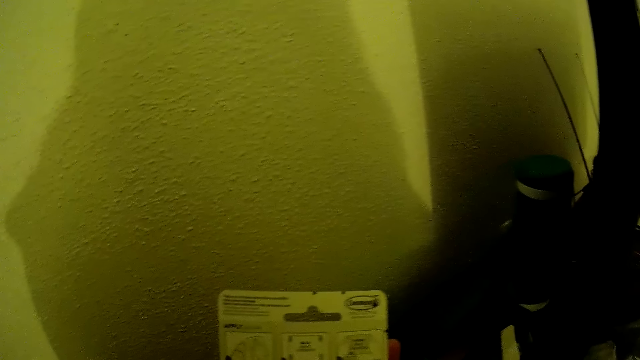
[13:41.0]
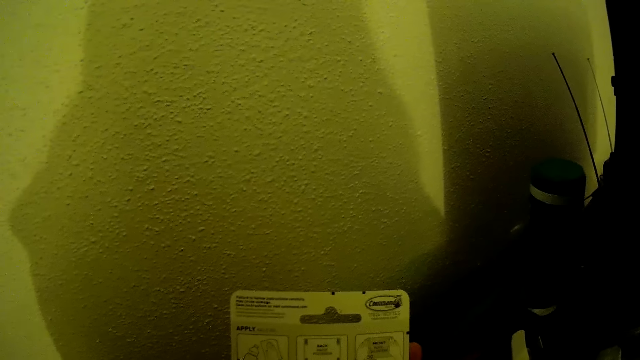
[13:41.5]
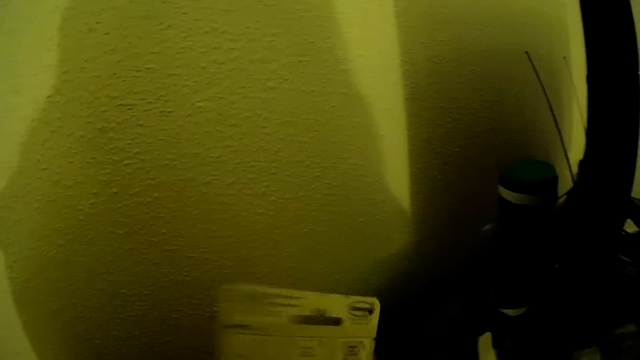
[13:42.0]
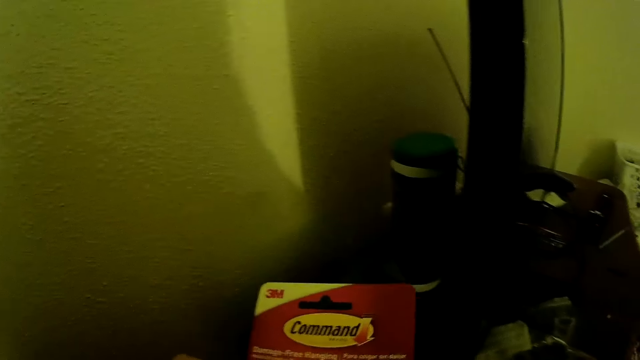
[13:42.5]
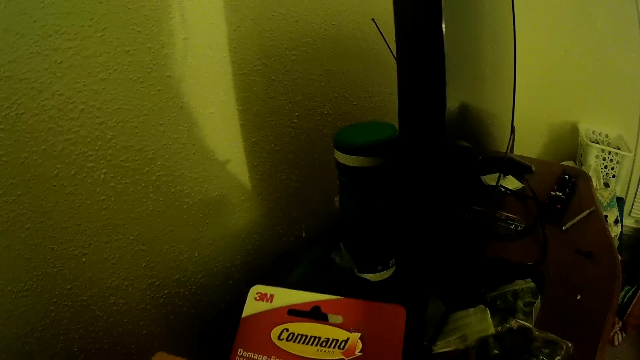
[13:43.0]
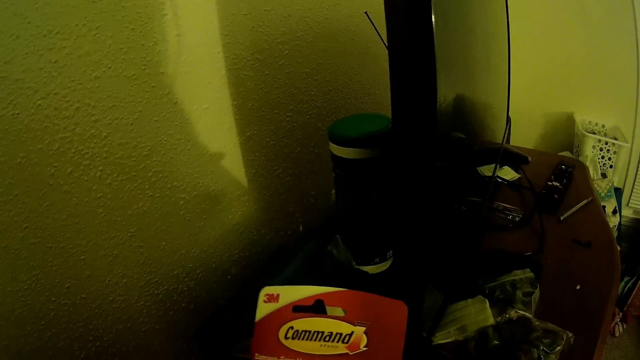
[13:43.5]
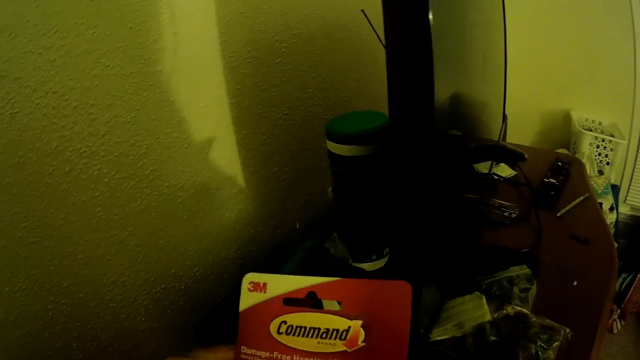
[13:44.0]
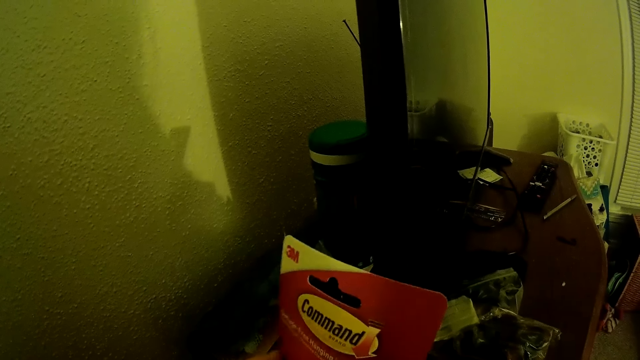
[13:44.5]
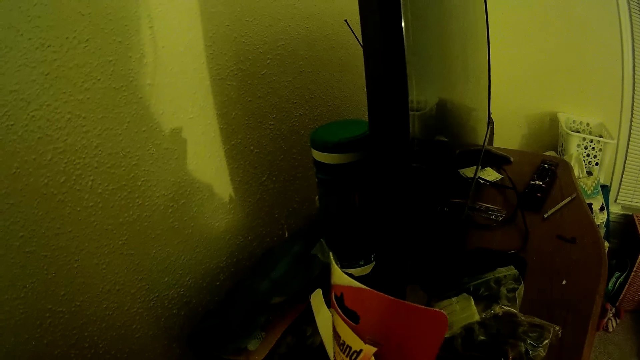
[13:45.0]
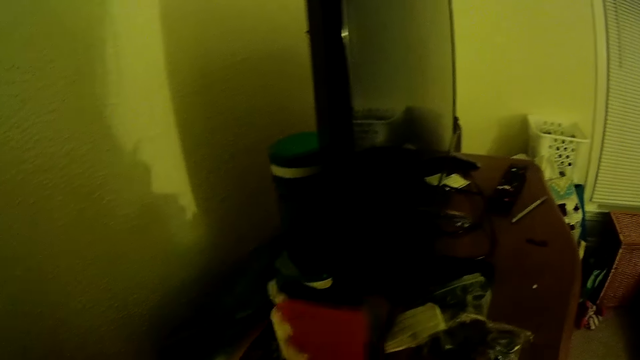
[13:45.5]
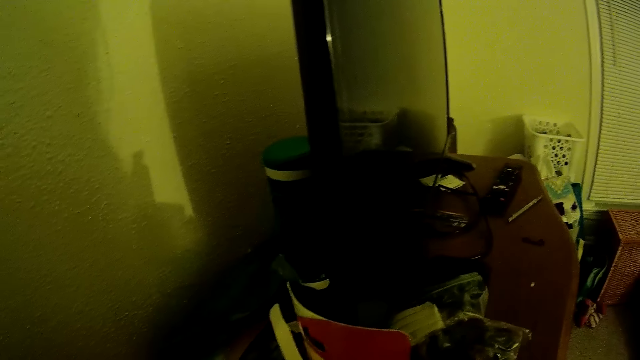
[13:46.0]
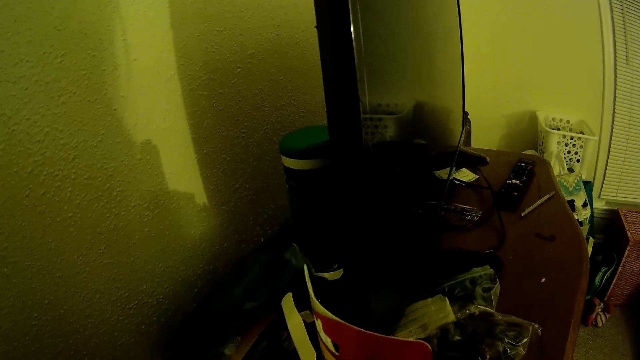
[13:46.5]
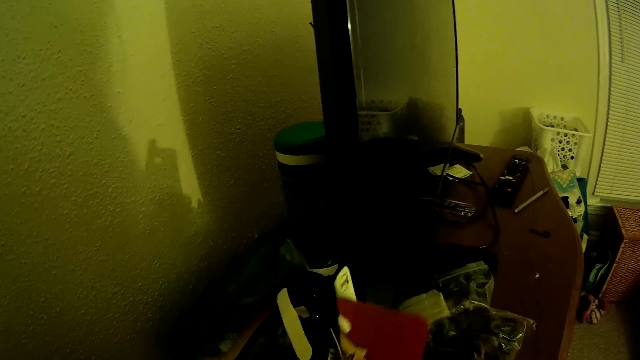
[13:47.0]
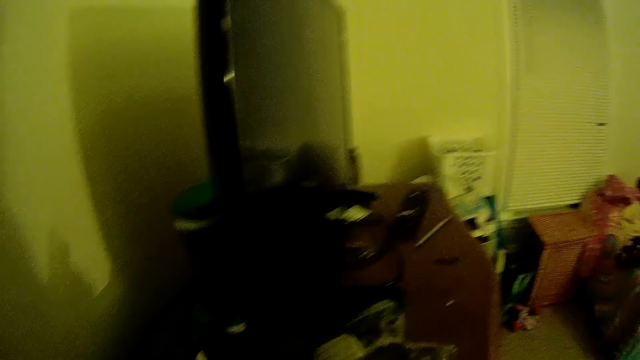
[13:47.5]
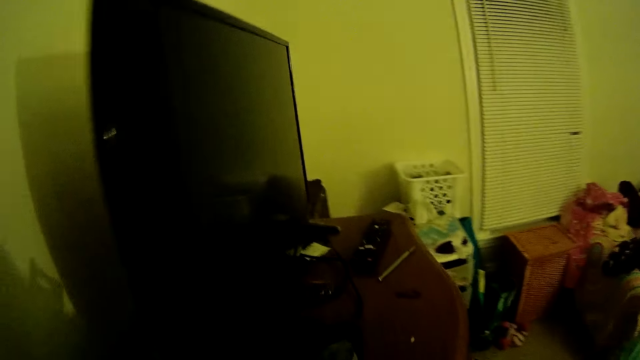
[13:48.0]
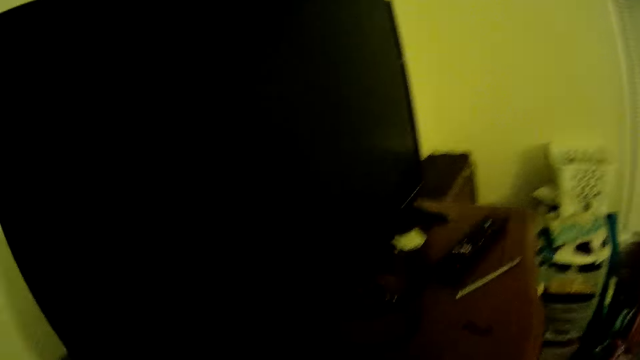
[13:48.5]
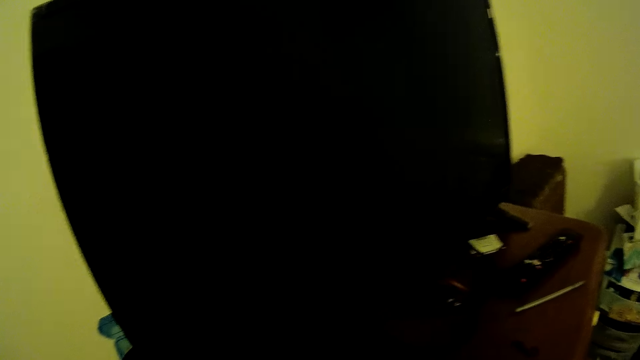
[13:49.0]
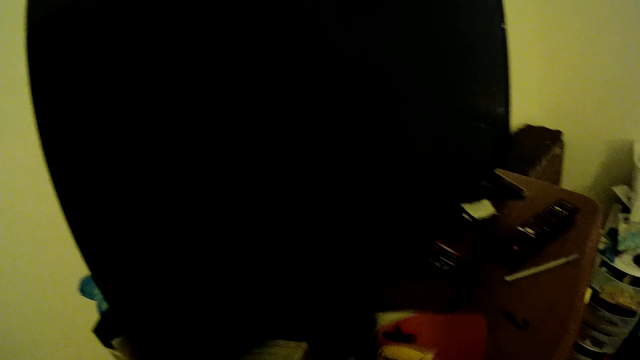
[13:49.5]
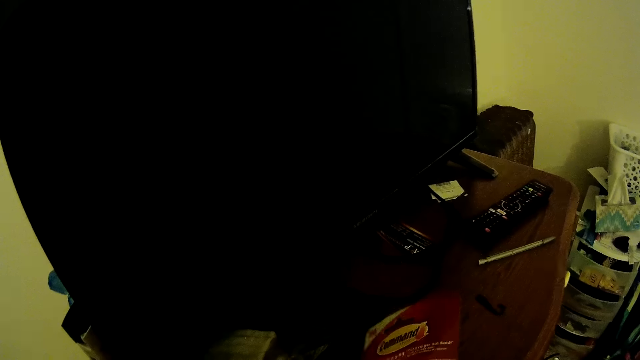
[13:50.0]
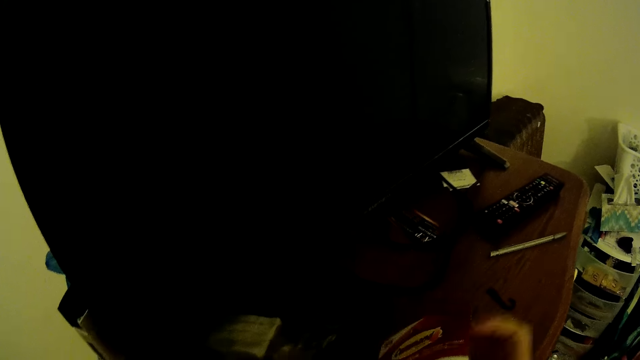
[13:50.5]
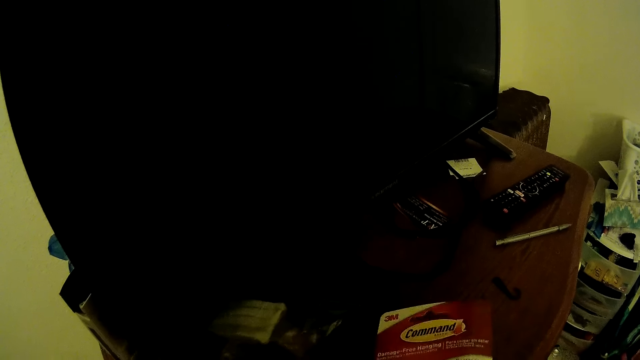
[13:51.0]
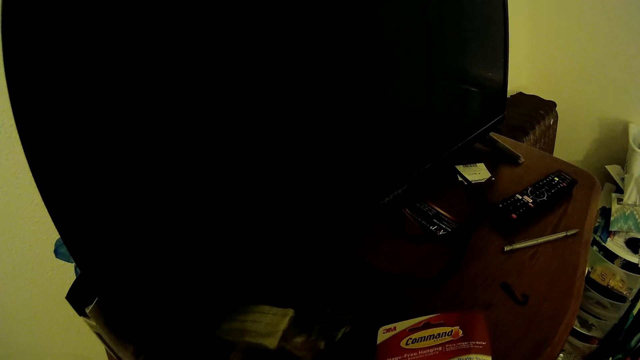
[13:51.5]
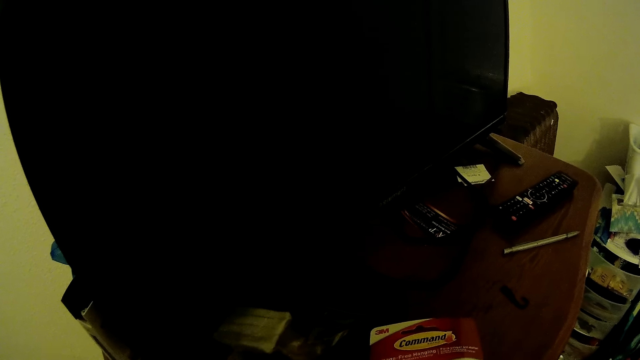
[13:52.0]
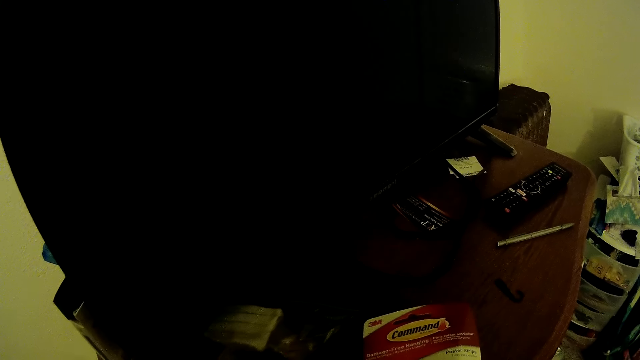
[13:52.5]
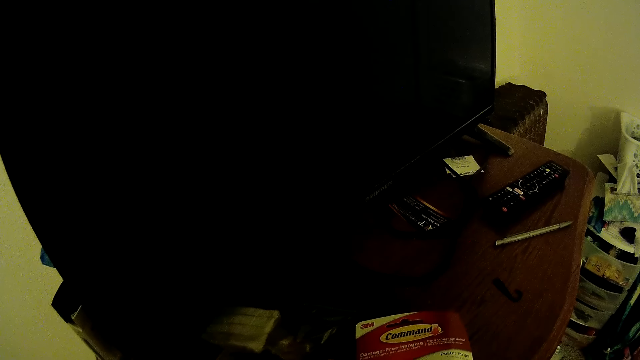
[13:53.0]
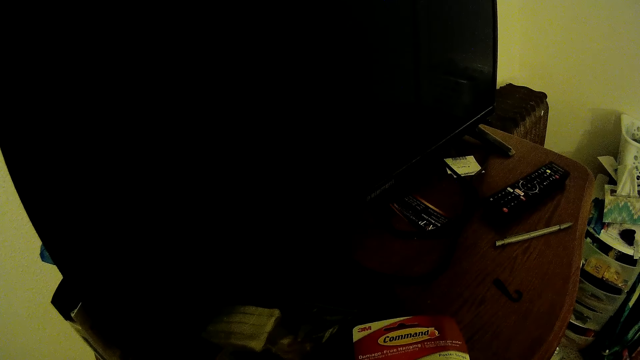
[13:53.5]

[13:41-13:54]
The camera wearer stares at the package. She folds the packet with the hands. She walks in the room. She holds the packet in the hands. She passes the pack of poster strips to her left hand. She flaps the hand. She holds the packet in the hands.

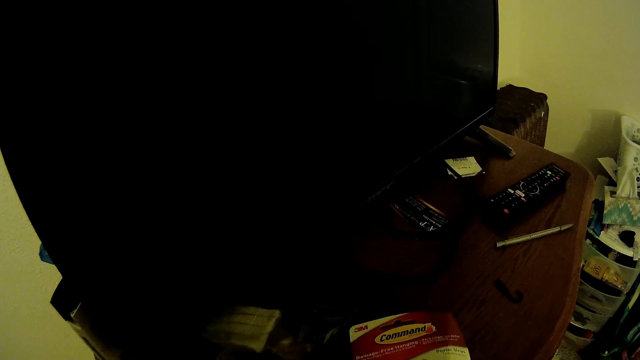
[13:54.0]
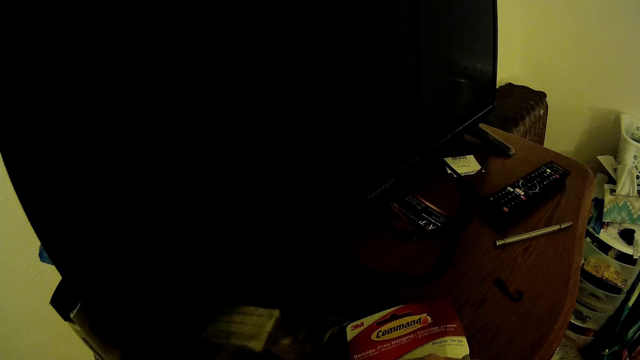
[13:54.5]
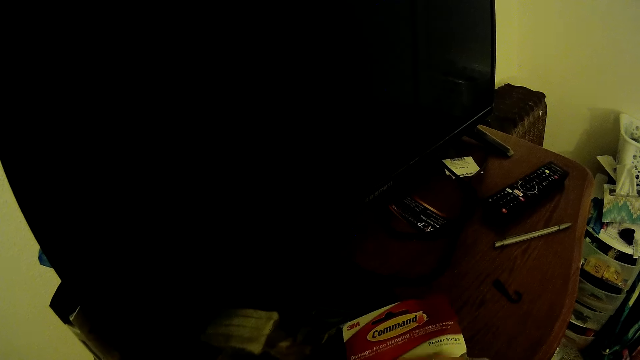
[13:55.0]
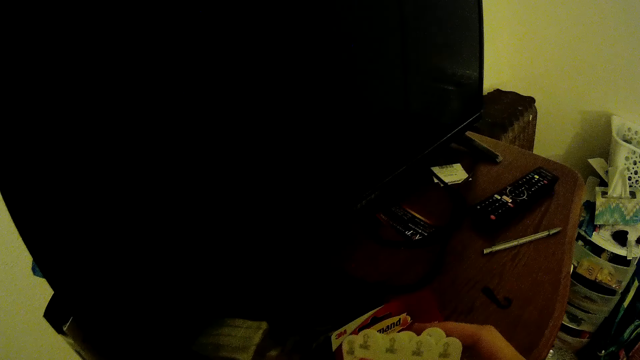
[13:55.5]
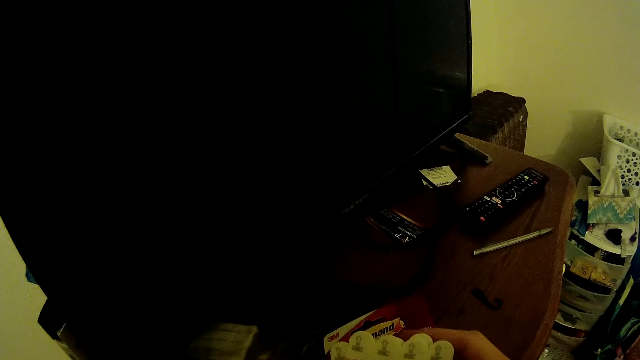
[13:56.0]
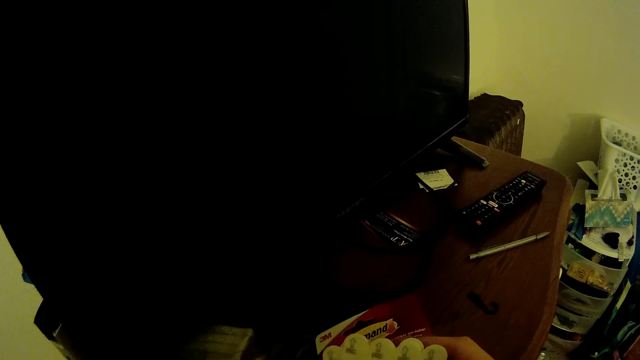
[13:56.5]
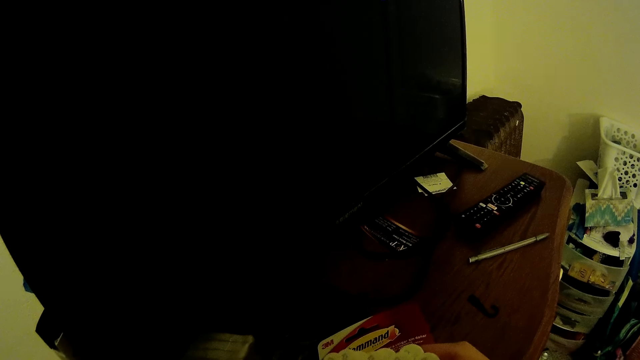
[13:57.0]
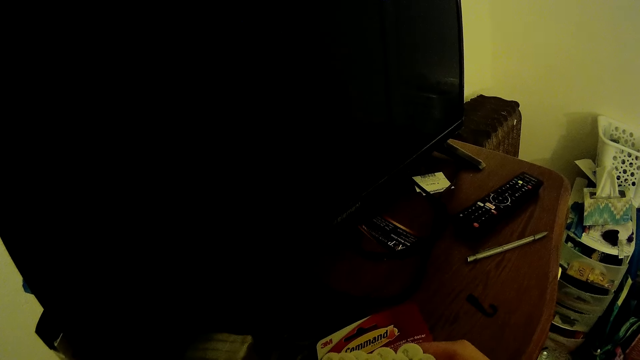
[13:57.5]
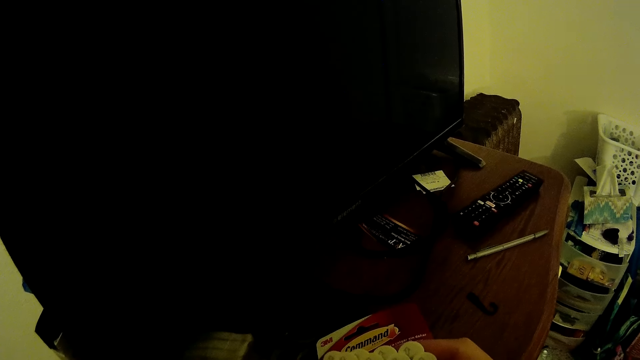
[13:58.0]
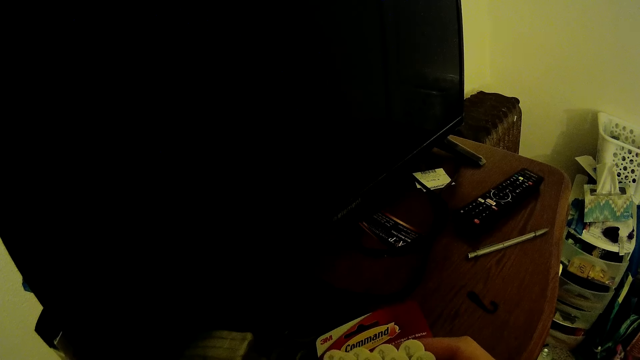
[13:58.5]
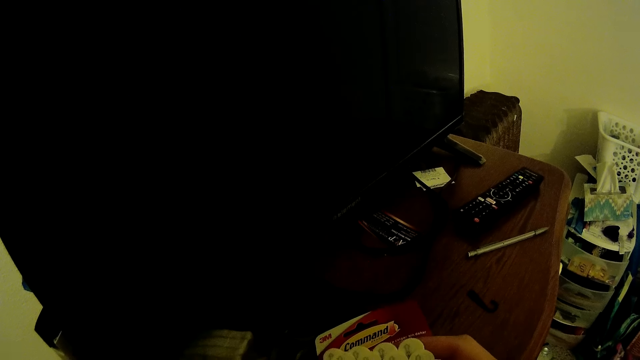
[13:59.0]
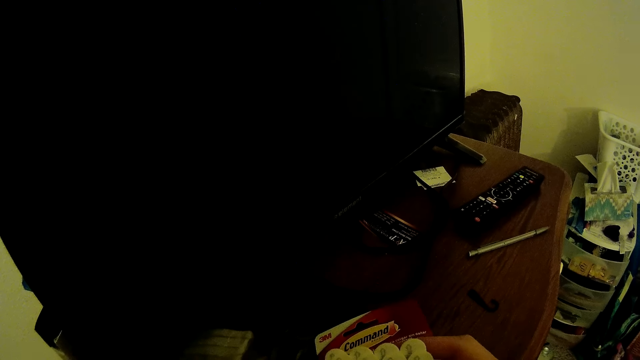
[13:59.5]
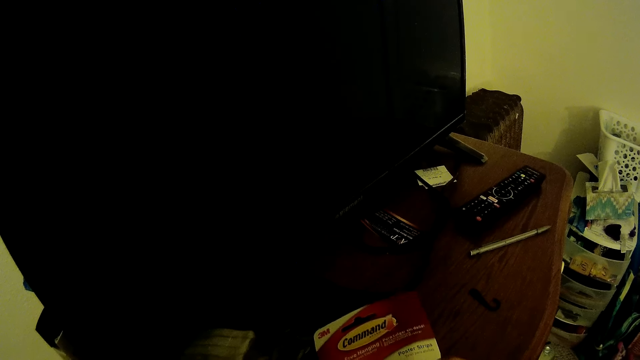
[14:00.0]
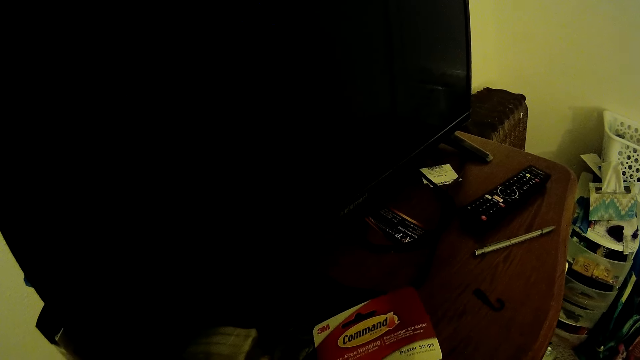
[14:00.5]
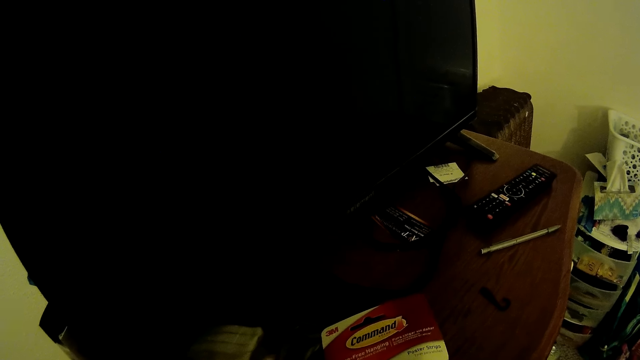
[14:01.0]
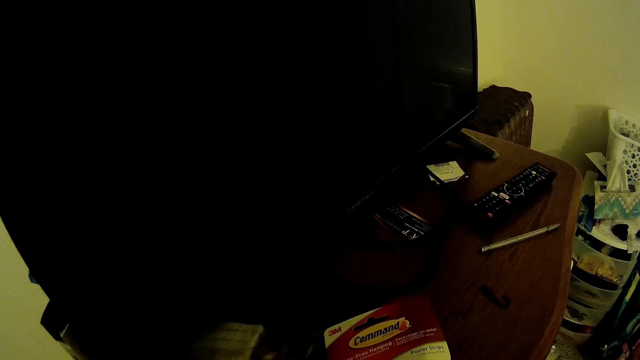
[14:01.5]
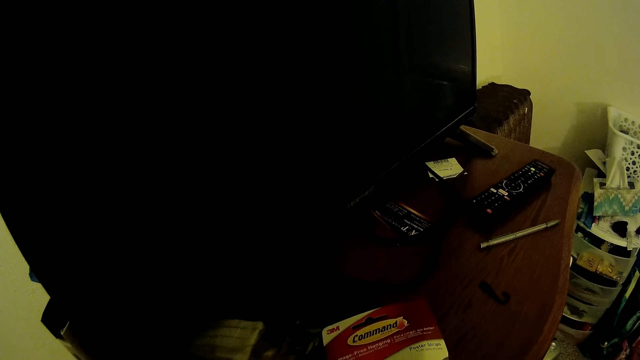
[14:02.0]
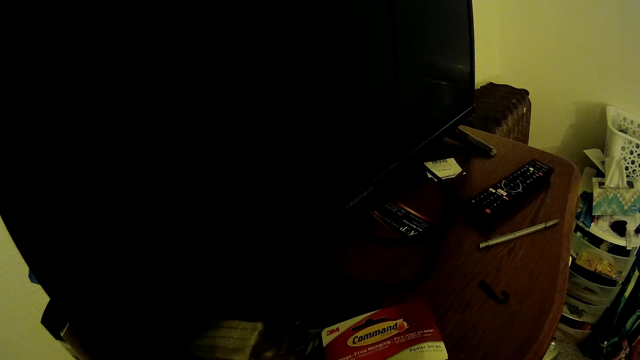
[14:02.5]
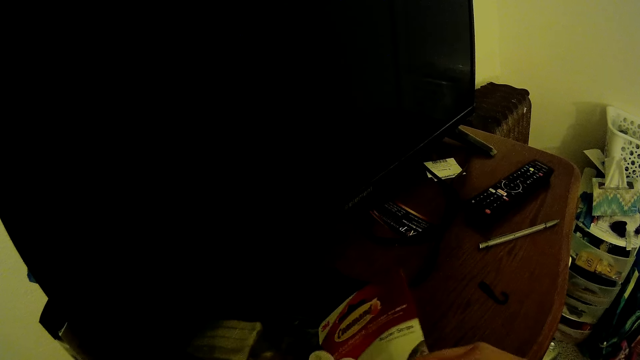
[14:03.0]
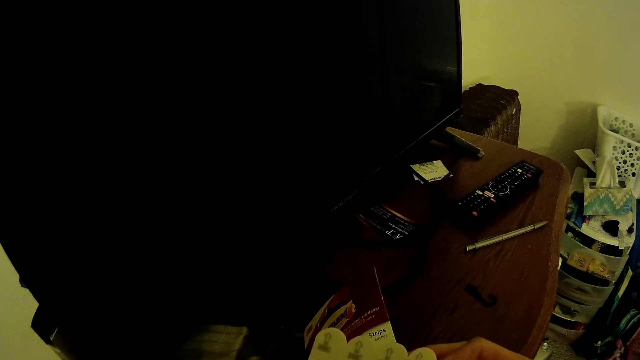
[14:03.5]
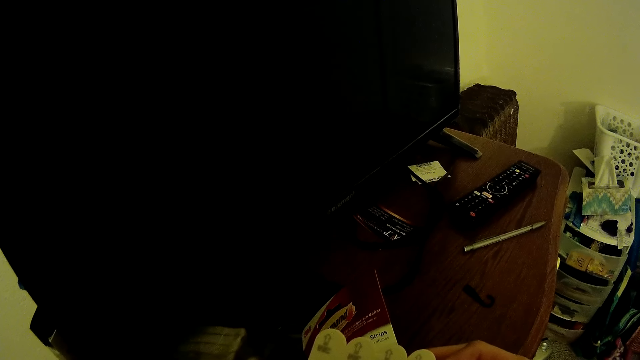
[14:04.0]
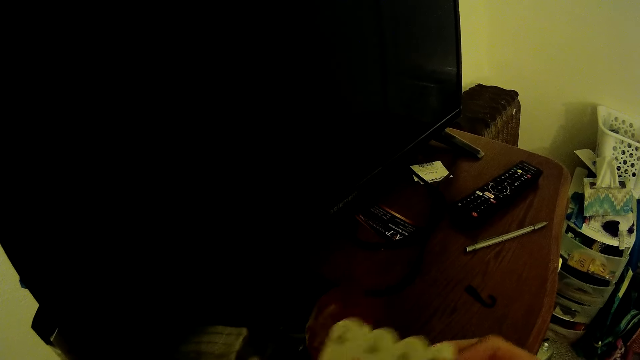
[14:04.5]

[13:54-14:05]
The camera wearer removes a poster strip or piece of paper from the pack with her right hand. She reads the instruction on the paper. She puts the paper down. She reads the instruction on the packet. She lifts up the paper.
